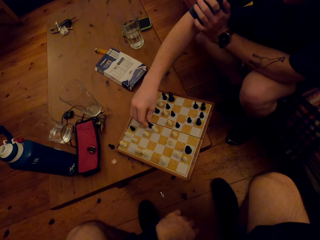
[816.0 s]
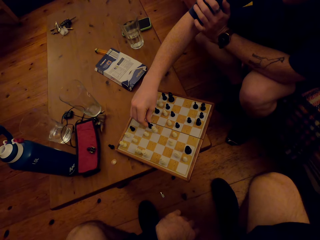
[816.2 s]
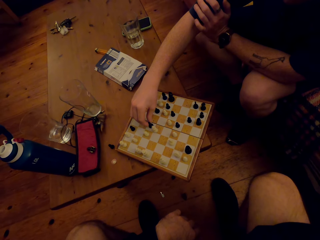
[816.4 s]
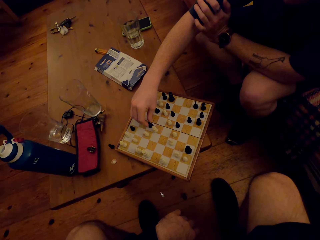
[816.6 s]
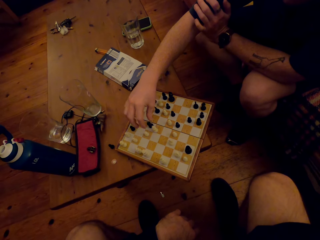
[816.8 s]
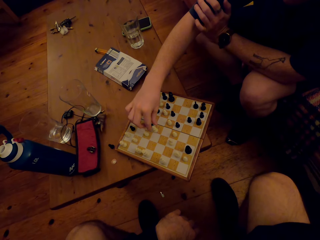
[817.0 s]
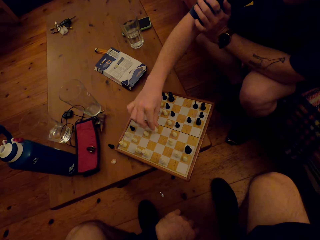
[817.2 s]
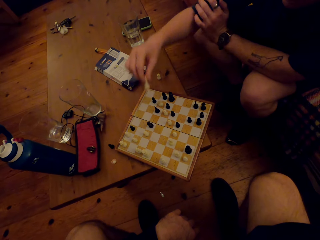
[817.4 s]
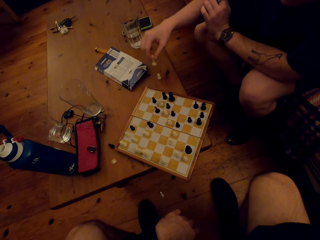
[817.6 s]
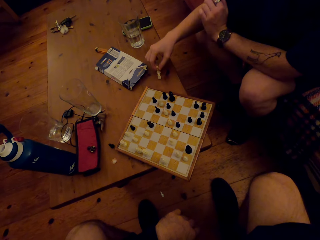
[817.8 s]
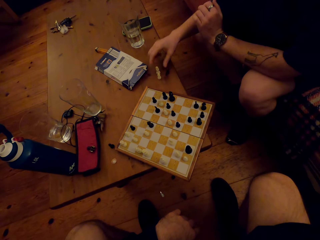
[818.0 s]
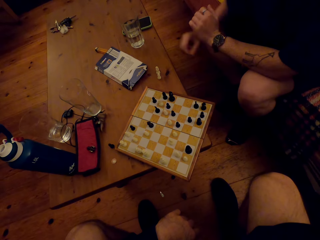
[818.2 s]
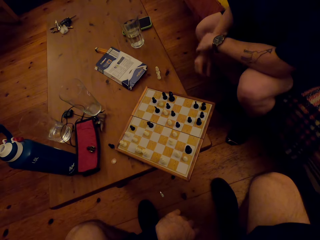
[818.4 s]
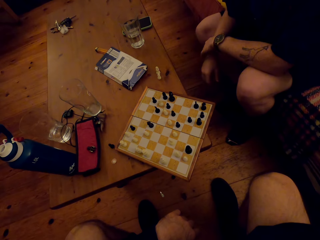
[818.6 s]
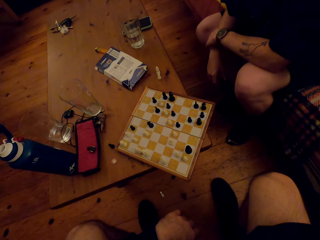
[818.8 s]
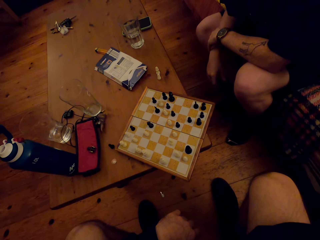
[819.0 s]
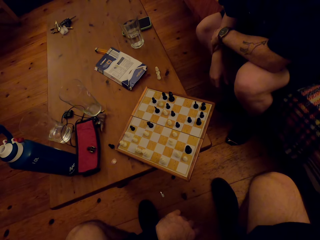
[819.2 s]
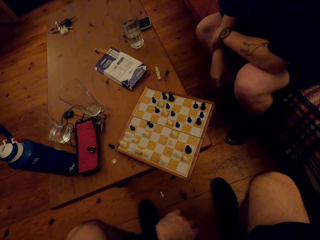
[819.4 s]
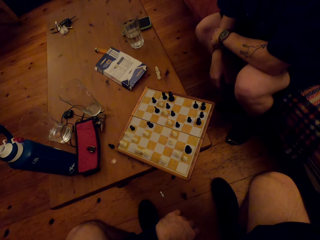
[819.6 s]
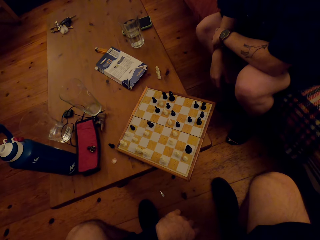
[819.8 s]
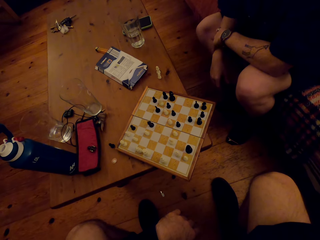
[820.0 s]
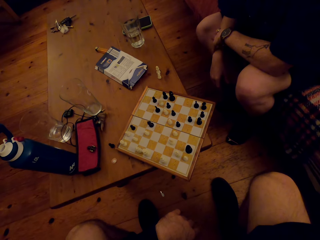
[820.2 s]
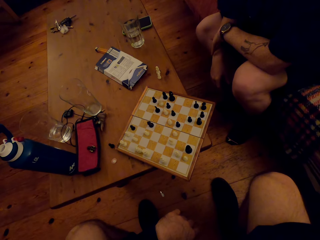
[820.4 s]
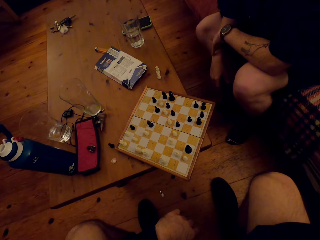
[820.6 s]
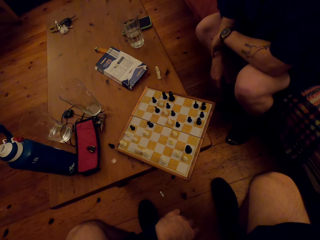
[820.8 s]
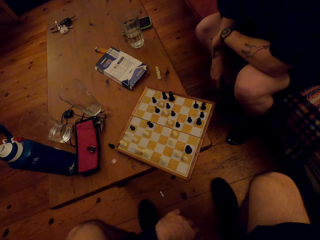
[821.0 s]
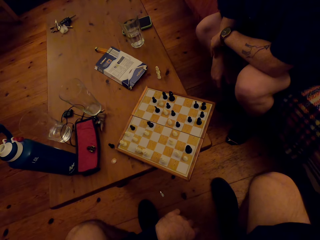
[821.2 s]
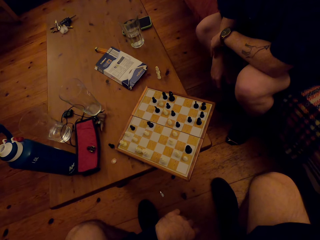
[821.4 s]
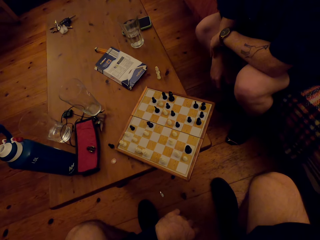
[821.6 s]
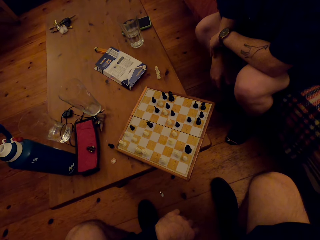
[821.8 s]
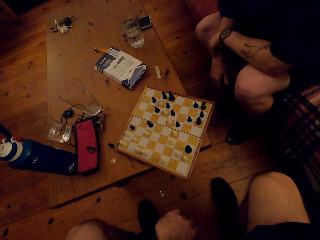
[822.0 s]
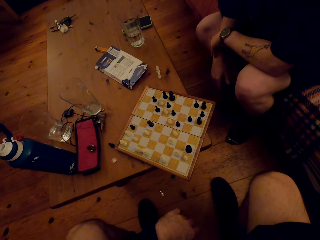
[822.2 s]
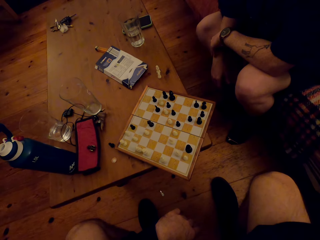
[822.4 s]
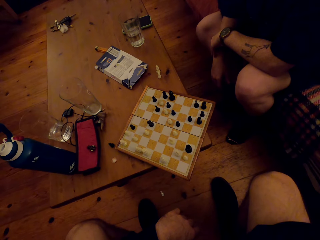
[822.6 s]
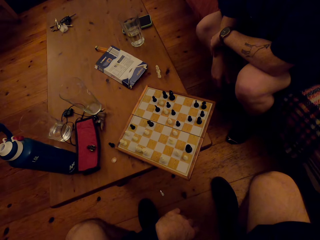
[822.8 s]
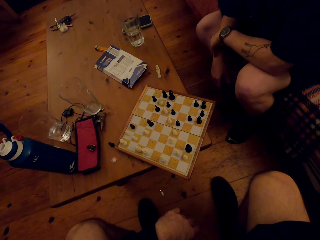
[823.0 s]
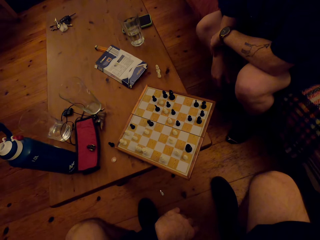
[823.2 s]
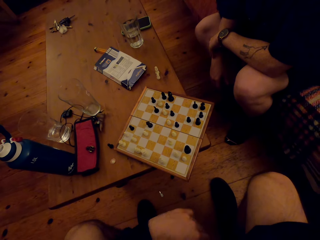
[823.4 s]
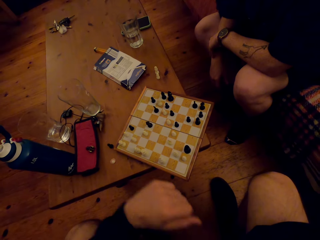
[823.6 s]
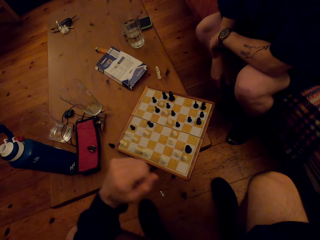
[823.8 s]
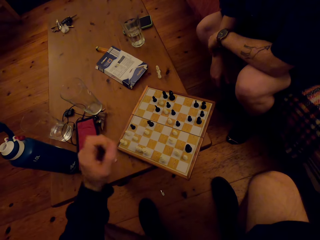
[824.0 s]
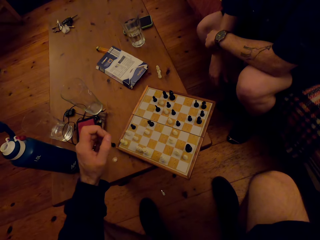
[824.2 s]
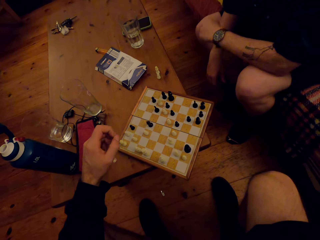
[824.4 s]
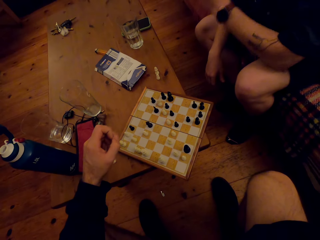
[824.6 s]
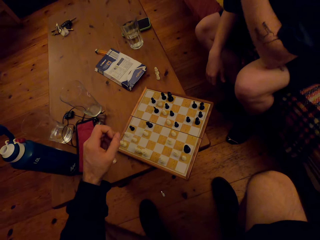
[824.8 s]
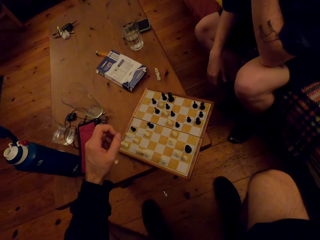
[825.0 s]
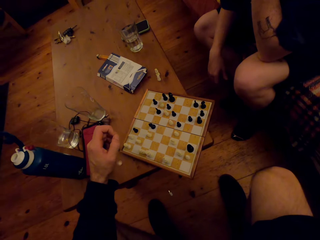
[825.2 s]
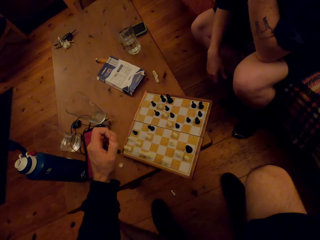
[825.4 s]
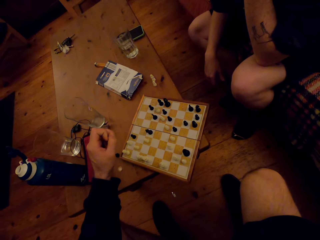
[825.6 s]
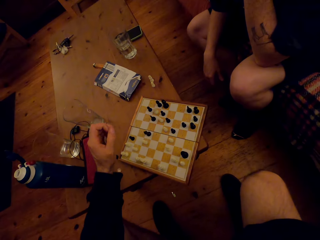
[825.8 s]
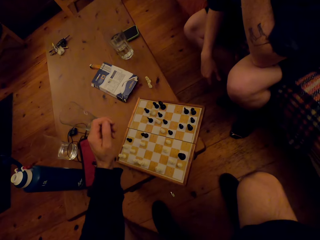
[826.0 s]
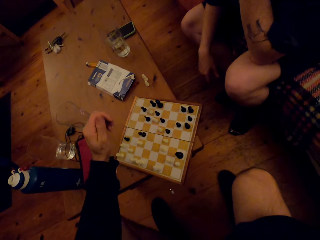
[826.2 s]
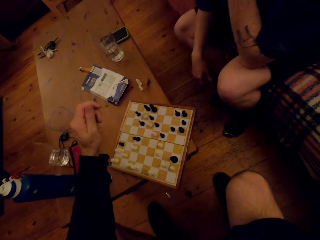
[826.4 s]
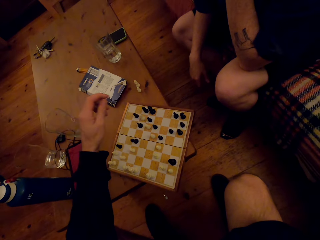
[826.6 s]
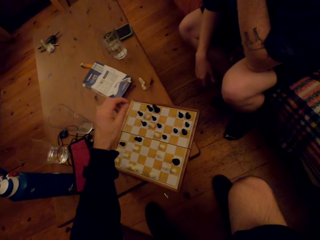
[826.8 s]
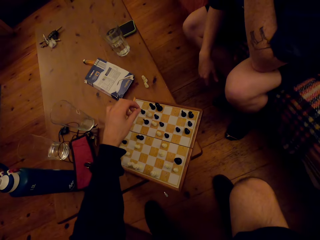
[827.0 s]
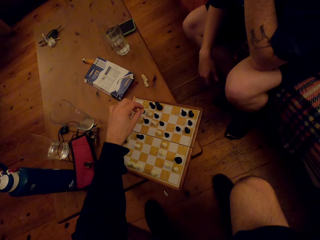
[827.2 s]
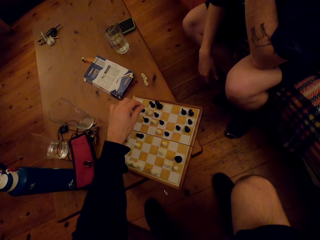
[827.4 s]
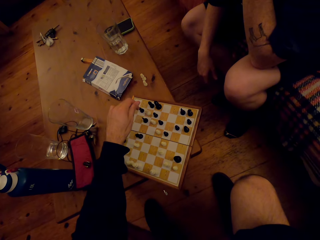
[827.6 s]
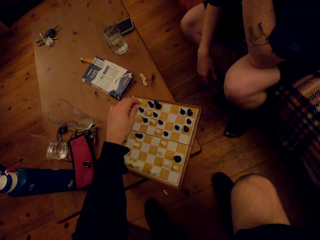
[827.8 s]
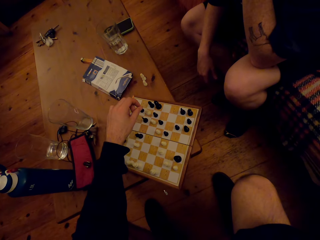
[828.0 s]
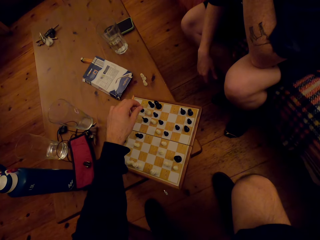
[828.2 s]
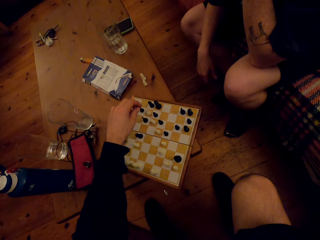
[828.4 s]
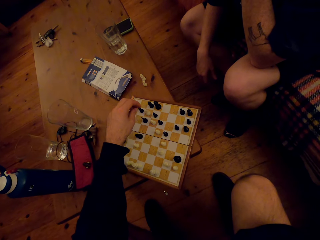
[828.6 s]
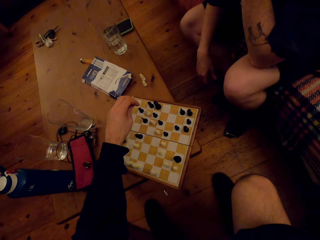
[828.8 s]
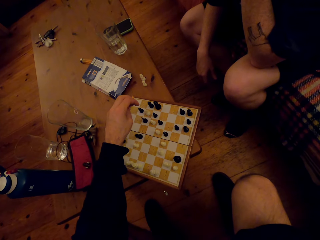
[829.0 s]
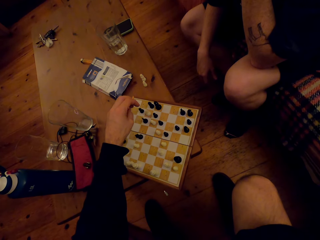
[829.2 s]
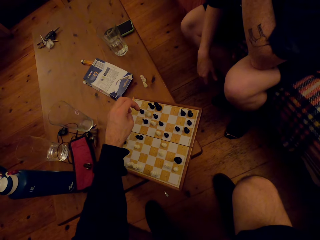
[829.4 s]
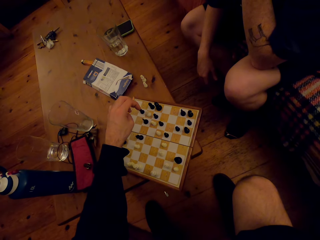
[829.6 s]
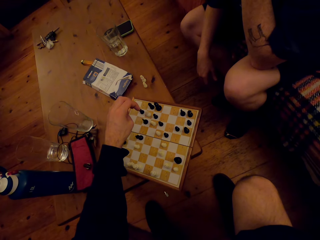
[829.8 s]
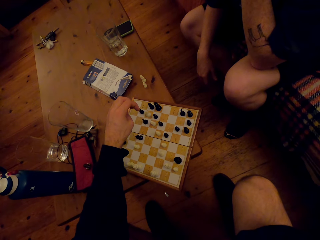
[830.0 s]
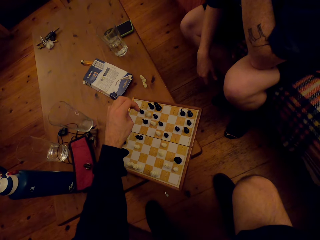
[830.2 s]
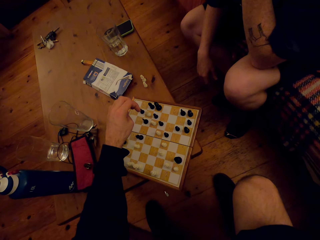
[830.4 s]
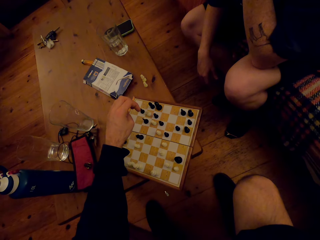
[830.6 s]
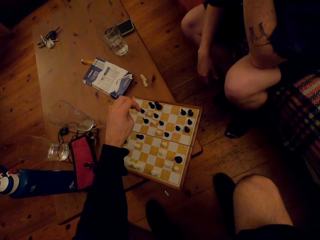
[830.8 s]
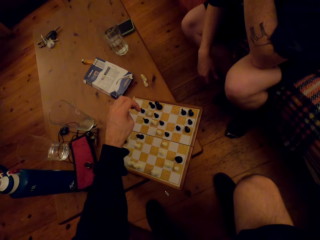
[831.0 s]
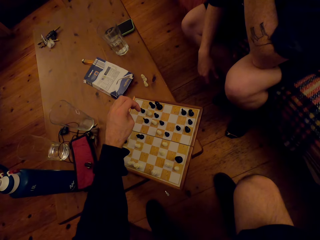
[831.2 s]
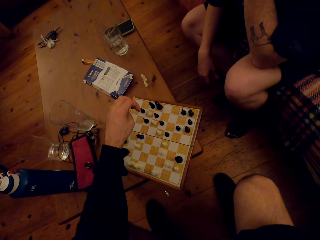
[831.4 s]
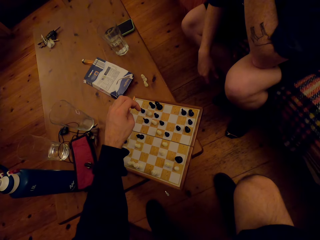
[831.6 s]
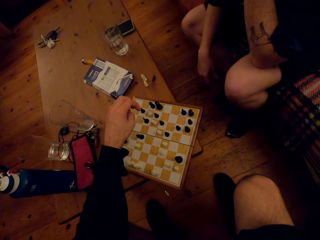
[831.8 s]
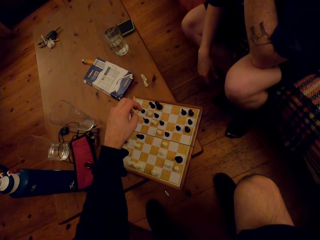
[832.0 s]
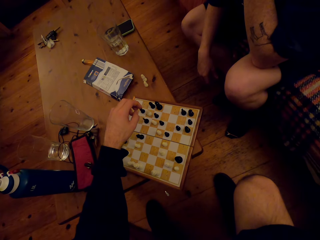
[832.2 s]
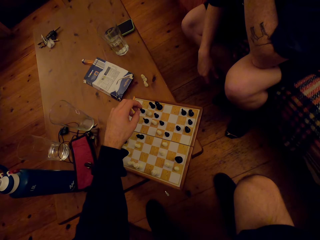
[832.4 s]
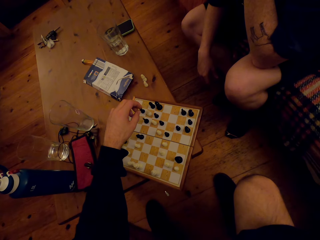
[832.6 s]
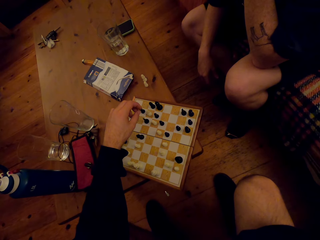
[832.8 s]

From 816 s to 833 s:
The camera wearer looks at the chess game. A man looks at the chess game. The man moves fingers. The camera wearer moves a hand. The man raises a hand. The camera wearer plays the chess board.

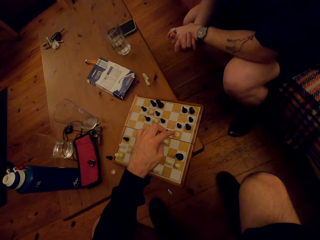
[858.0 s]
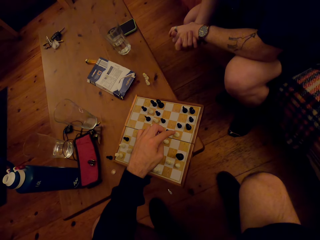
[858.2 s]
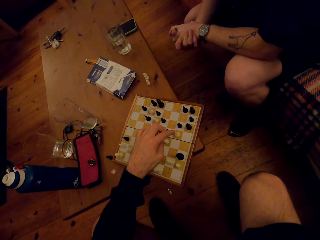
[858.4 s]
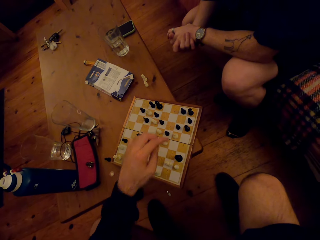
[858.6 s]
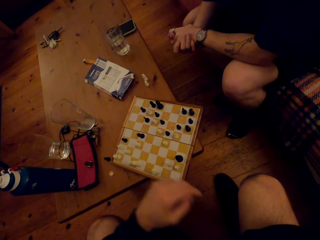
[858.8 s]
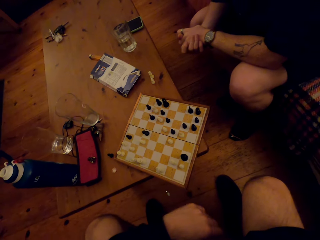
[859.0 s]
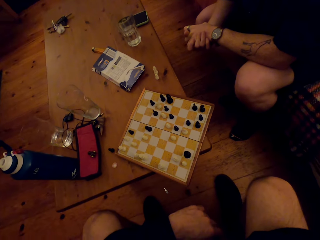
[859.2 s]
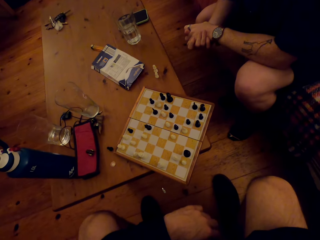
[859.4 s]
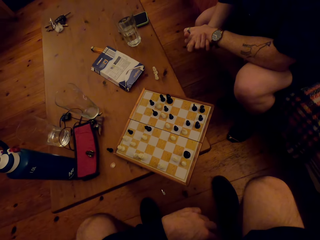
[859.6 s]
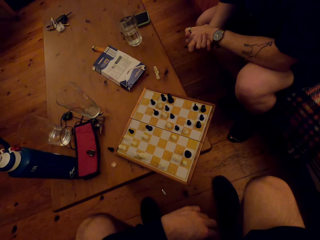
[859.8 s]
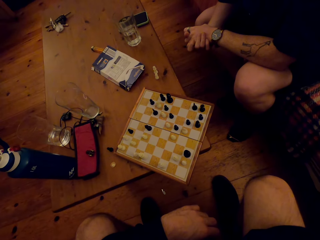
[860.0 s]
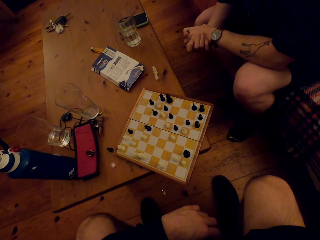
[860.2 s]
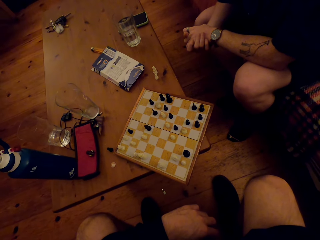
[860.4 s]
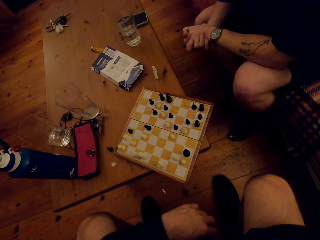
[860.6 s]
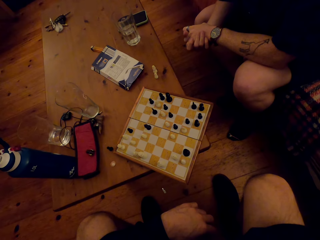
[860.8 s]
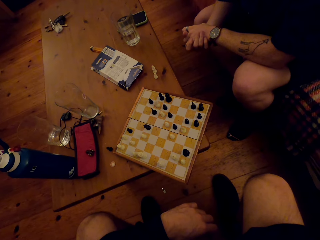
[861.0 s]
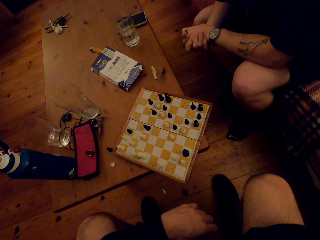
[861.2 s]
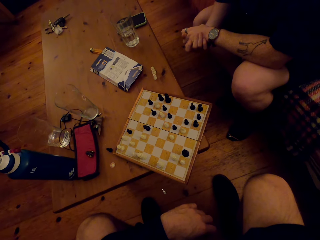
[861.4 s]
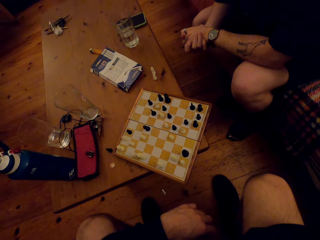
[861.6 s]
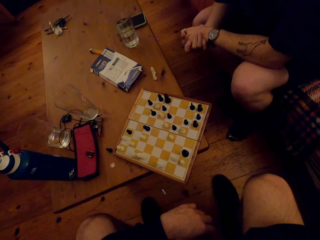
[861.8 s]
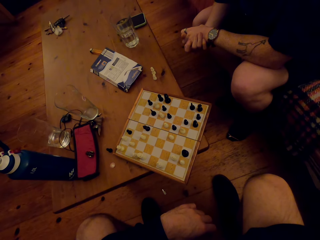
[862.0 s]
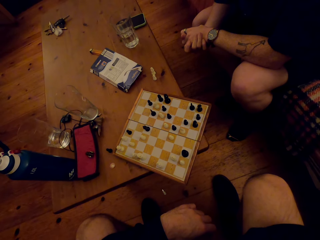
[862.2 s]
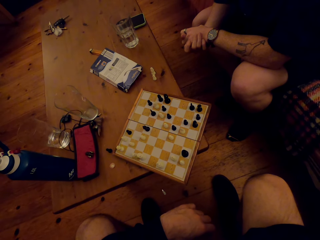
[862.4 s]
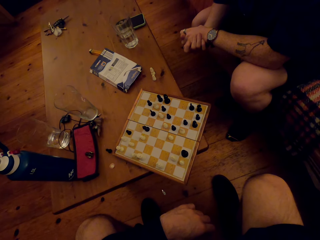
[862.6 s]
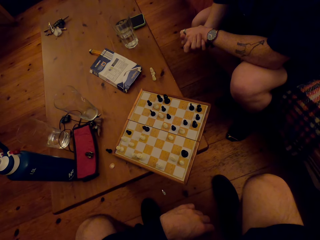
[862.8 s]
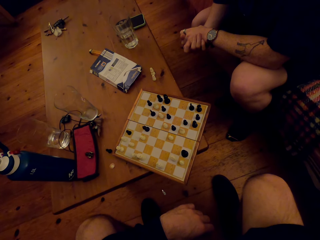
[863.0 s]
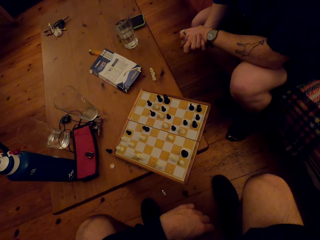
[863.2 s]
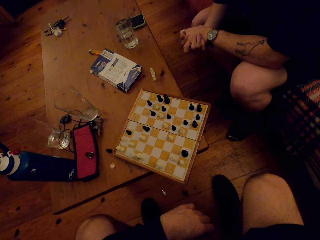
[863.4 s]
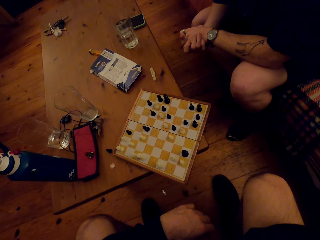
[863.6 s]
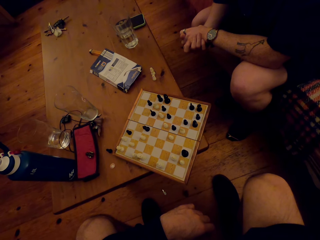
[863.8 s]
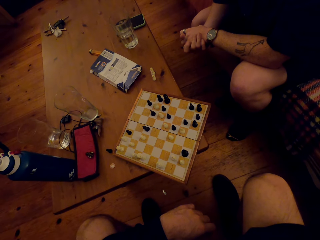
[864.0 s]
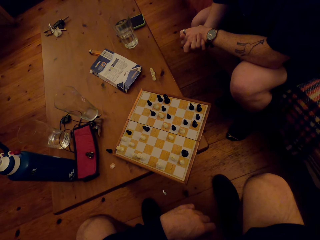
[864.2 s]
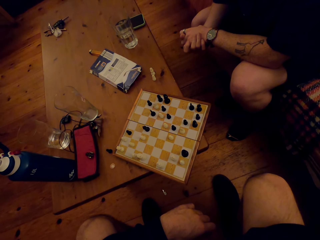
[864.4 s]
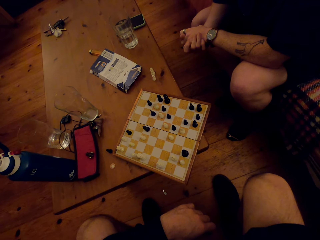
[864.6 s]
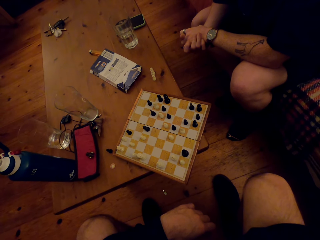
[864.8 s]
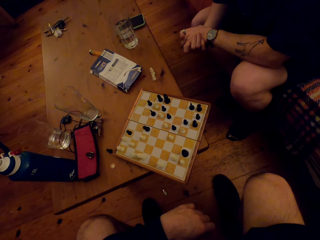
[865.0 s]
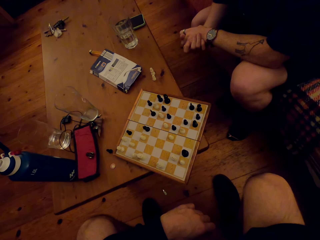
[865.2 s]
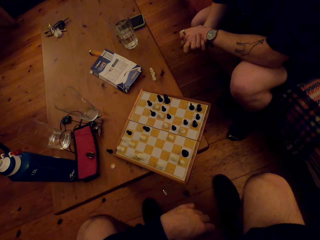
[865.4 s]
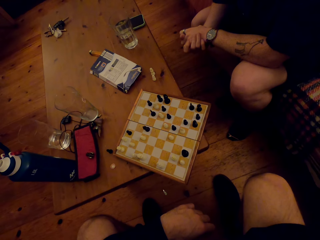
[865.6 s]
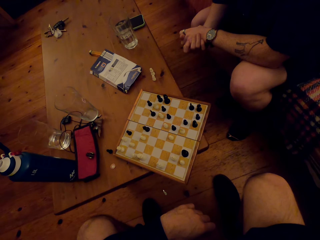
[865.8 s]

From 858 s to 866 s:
The camera wearer moves a hand away from the board. A man looks at the chess board. The camera wearer looks at the chess board.
